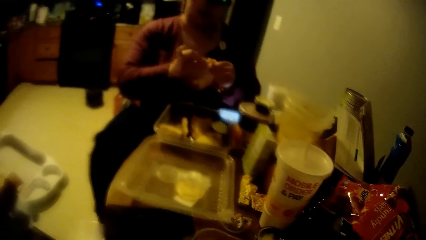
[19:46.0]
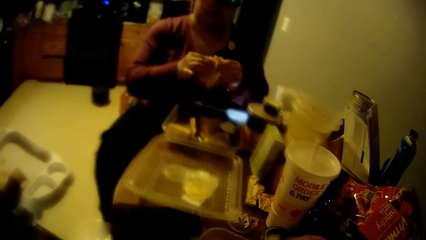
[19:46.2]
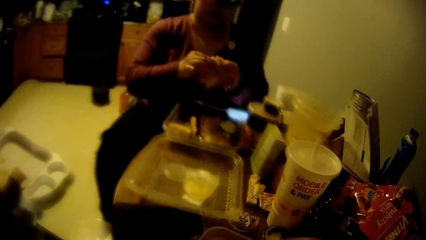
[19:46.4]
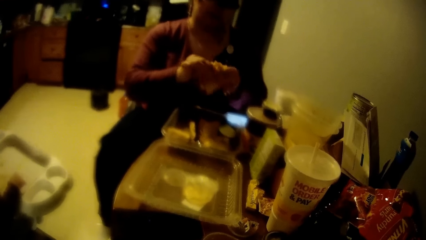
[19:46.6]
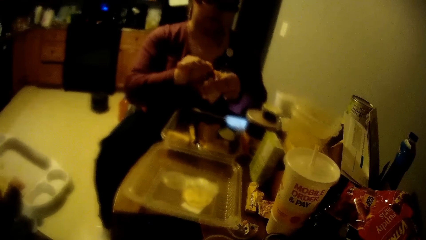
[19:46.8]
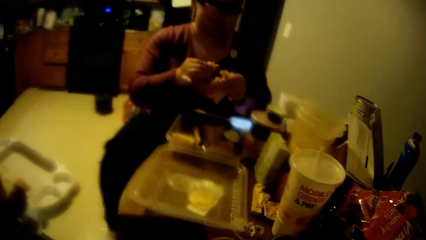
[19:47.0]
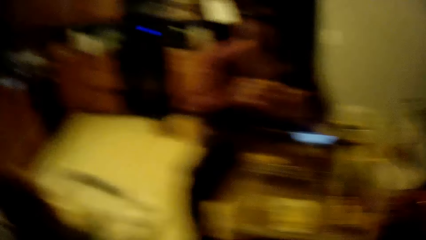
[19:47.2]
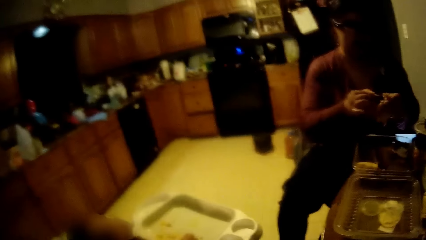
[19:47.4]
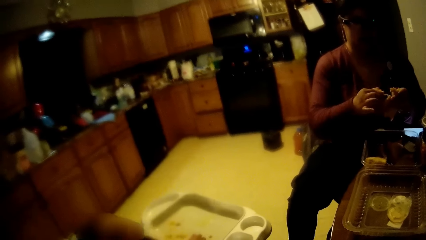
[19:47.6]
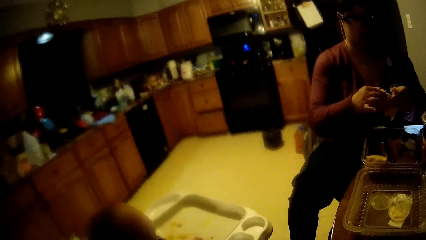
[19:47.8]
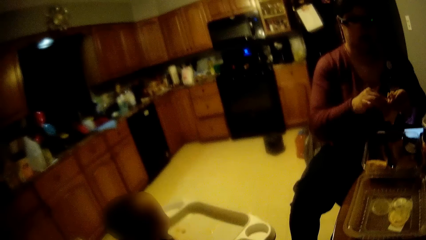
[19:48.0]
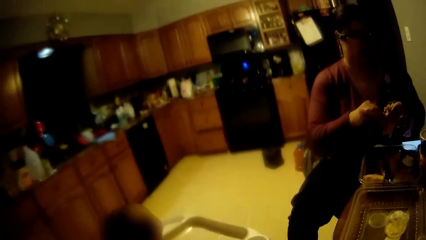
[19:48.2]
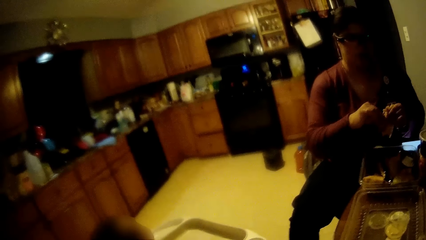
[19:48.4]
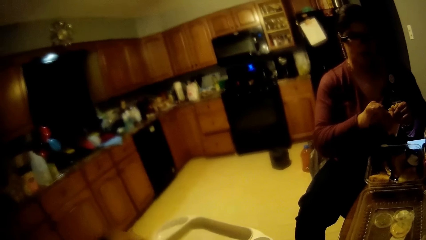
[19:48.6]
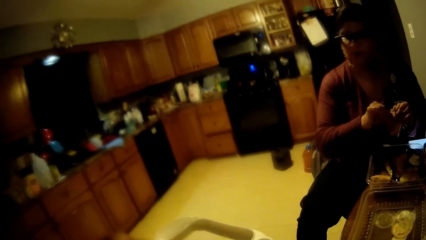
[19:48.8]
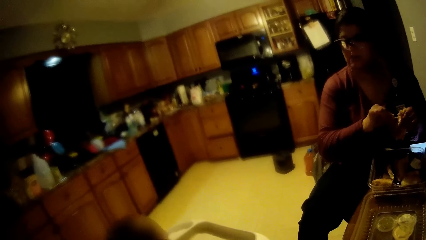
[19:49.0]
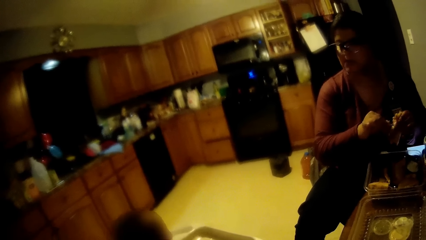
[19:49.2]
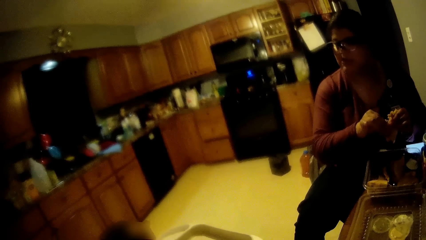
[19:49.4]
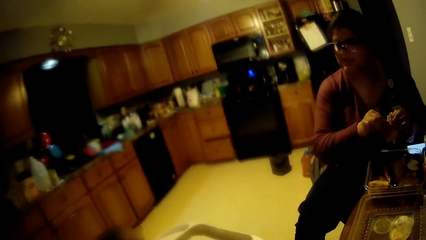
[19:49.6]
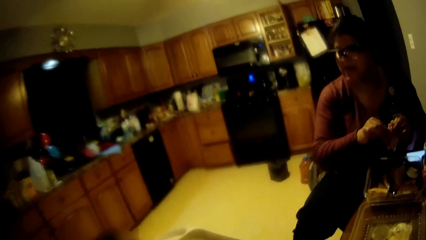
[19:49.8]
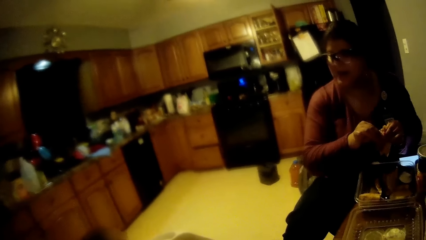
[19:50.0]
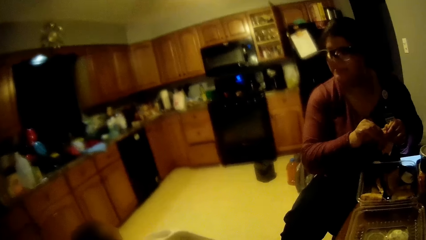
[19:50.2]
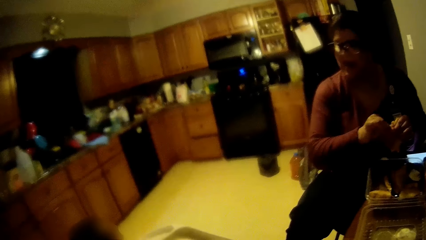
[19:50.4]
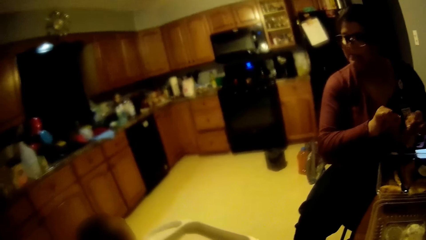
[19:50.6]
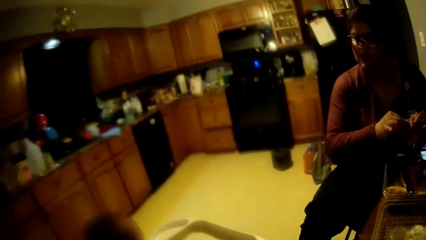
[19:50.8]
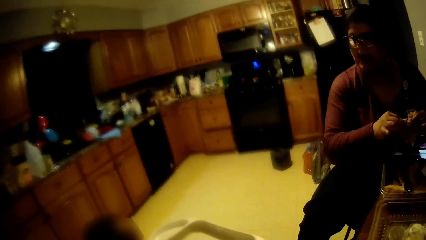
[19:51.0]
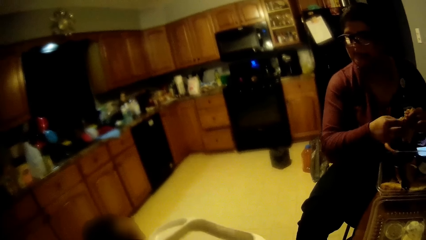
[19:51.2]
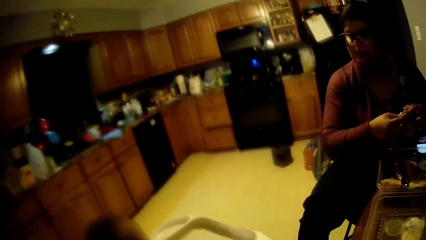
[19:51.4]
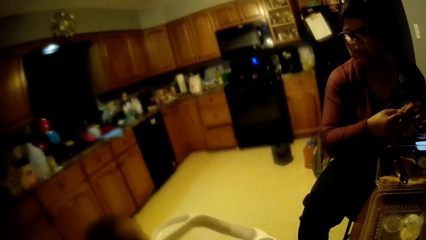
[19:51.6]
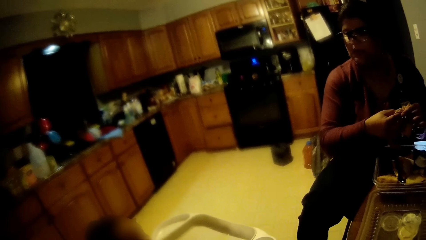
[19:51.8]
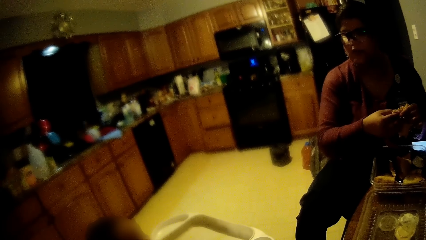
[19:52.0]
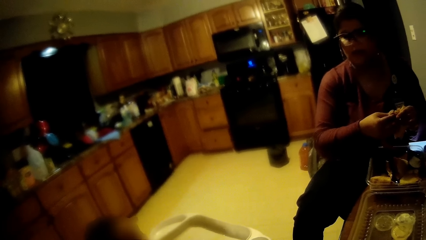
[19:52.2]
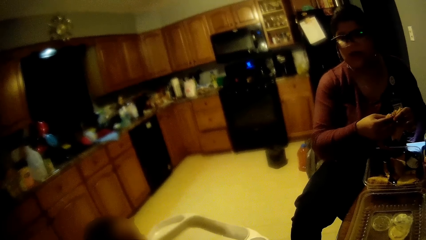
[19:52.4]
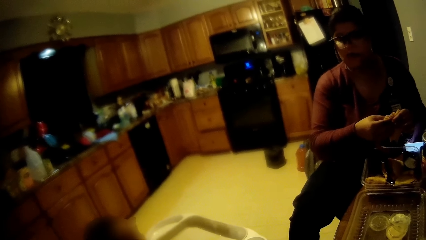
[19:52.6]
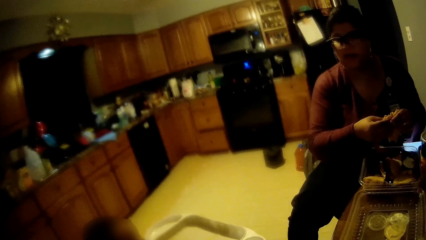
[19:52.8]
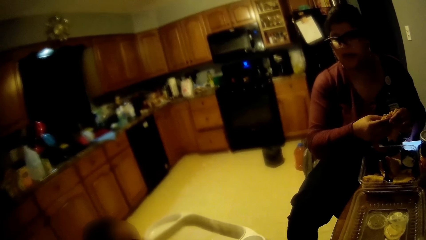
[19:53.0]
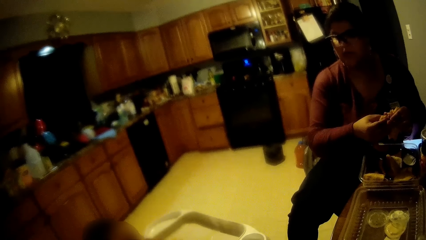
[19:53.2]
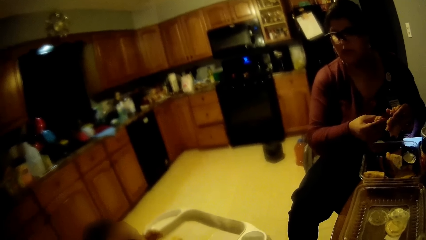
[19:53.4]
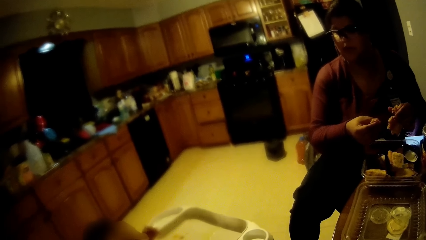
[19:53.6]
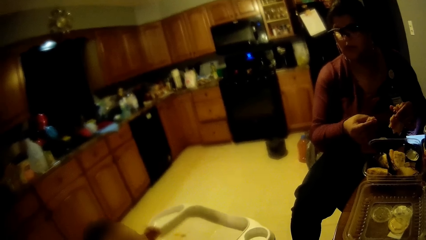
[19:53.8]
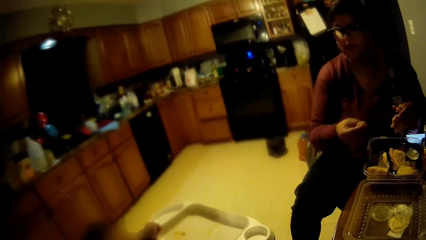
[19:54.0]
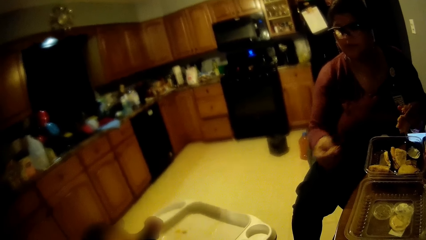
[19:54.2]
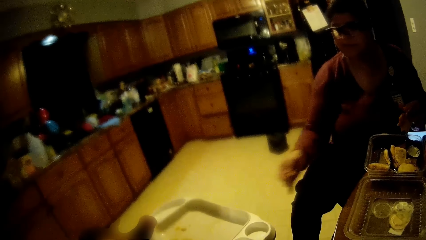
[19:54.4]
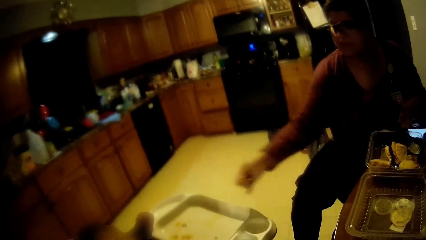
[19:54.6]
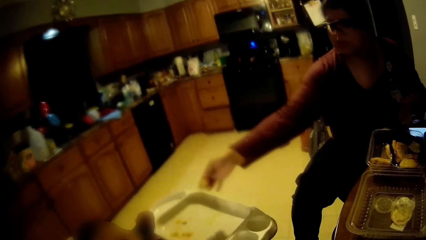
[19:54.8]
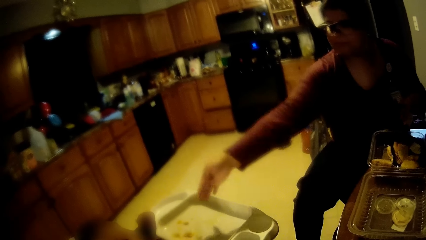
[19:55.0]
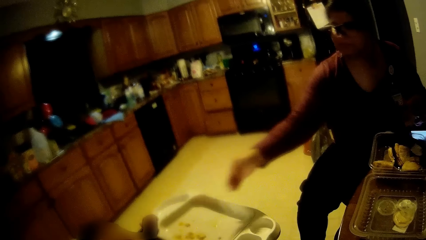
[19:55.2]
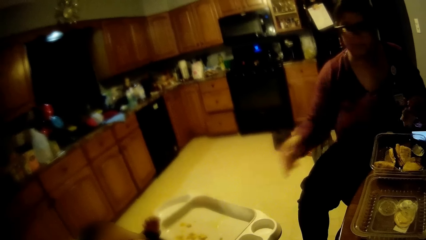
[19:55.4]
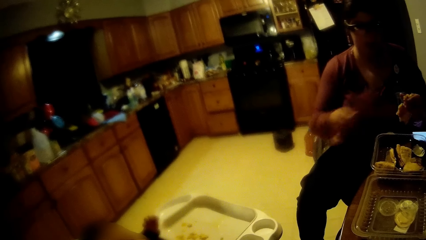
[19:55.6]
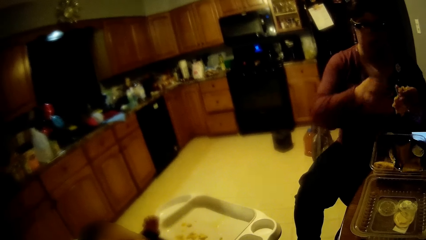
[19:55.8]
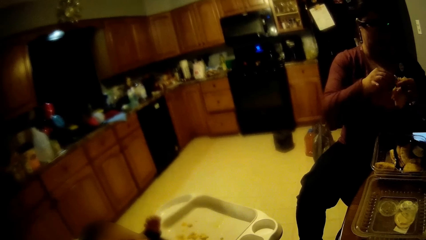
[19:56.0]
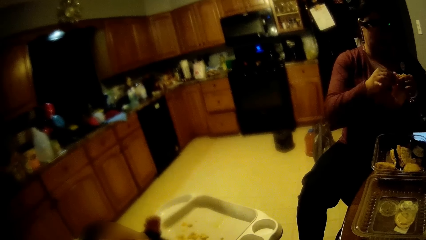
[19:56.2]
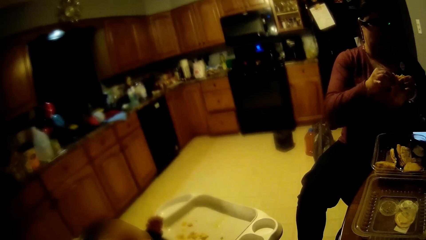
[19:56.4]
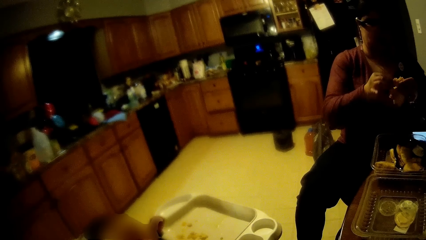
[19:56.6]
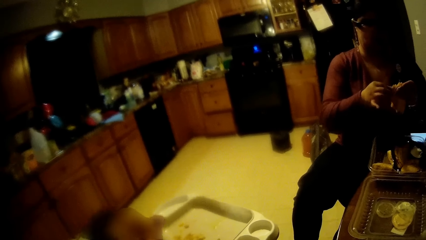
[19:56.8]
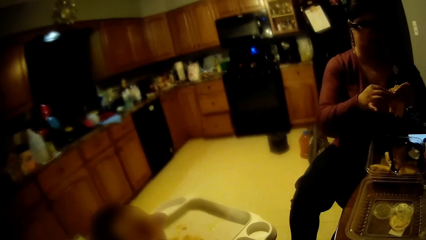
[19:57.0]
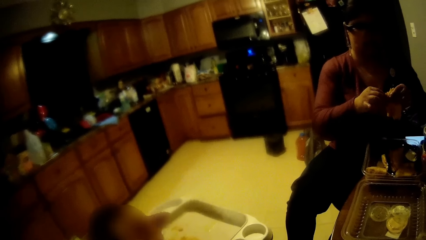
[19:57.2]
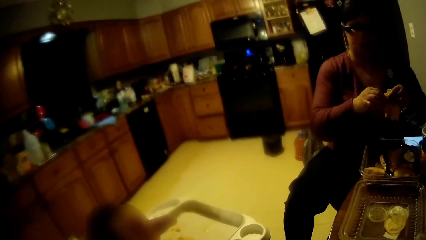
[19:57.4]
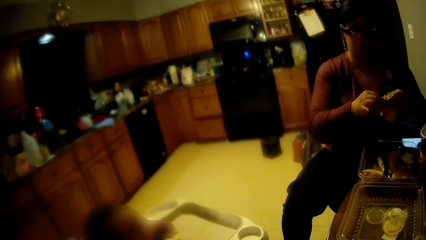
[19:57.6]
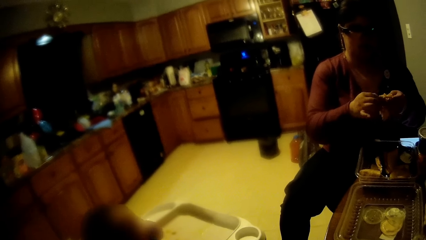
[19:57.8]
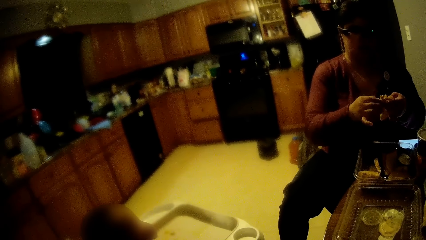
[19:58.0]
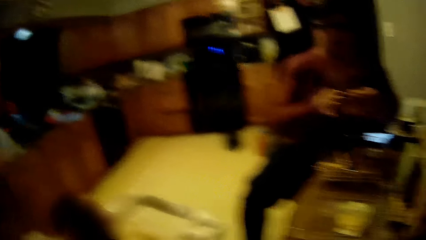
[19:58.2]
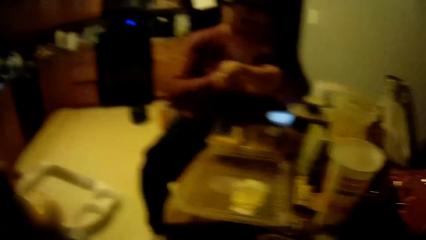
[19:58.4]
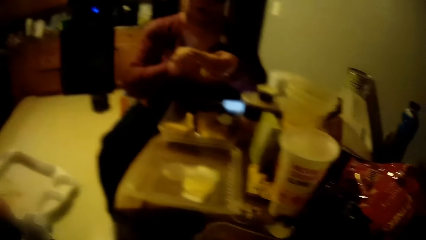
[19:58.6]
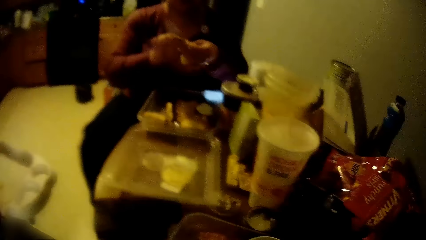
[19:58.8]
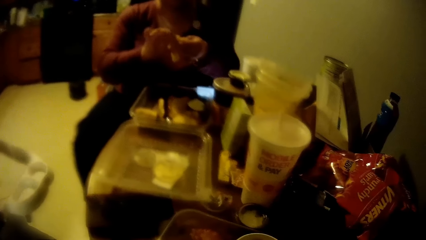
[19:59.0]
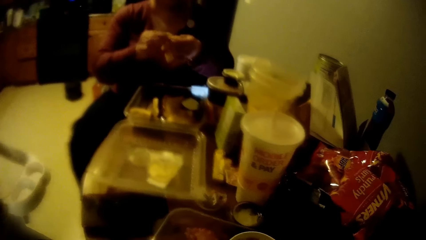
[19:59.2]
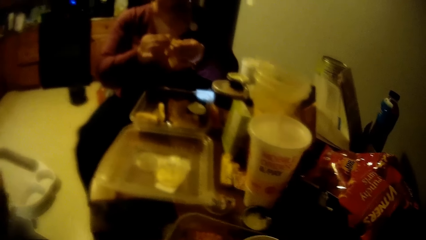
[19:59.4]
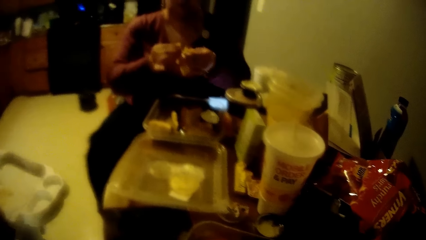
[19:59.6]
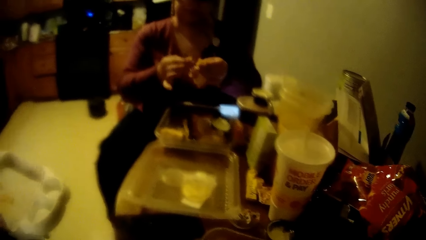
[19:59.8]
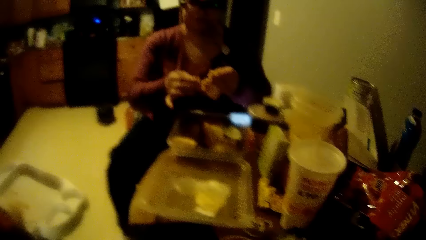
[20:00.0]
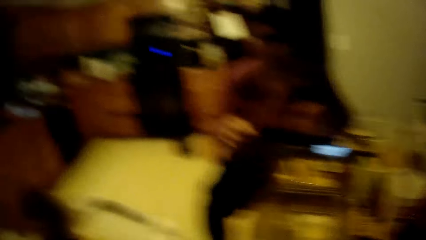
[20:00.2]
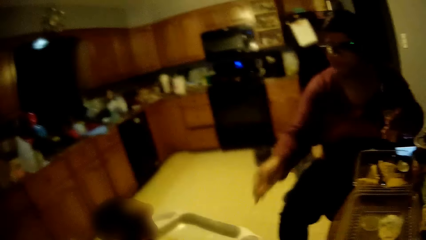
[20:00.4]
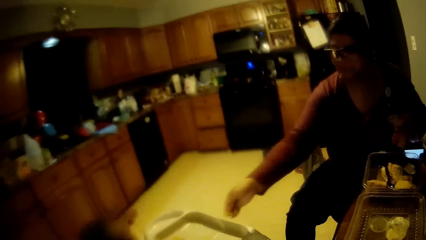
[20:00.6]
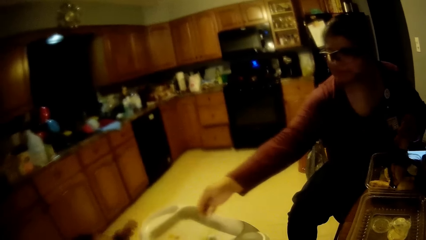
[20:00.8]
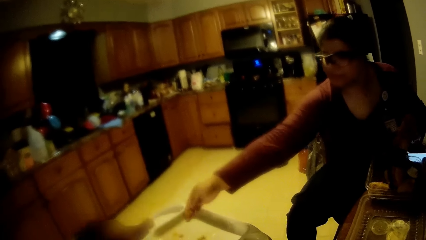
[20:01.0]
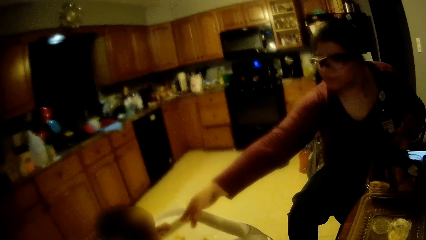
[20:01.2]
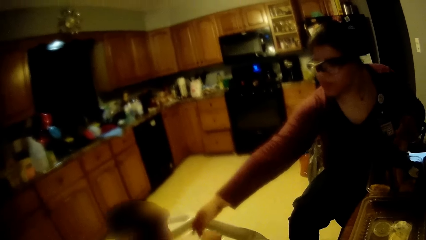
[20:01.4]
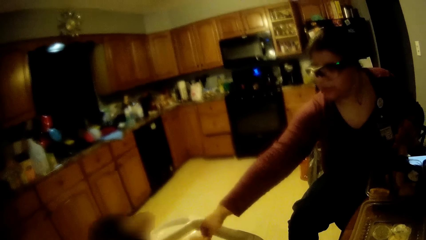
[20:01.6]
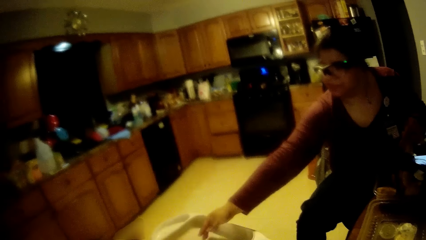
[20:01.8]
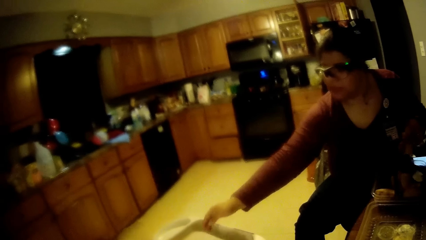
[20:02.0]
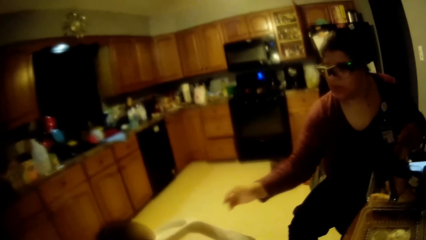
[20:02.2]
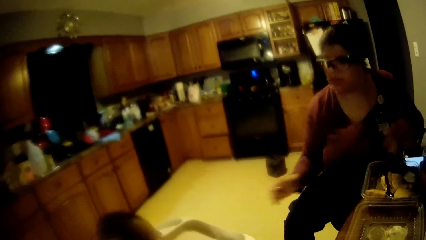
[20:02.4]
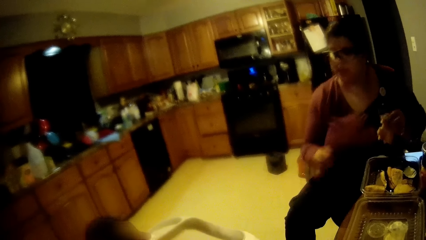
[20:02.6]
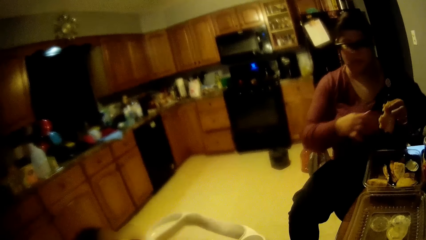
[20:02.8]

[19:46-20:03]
The camera wearer converses with the toddler. The woman shouts at the toddler. The camera wearer shouts at the toddler. The woman converses with the toddler. She cuts some snack into the toddler's high table with her right hand. The camera wearer shouts at the toddler.
